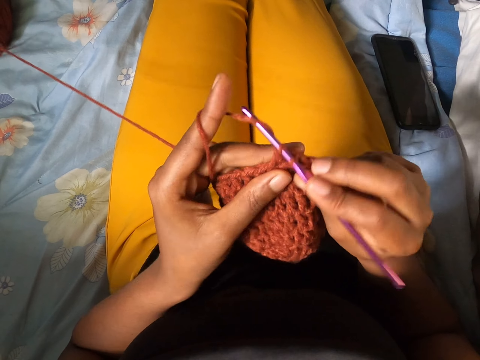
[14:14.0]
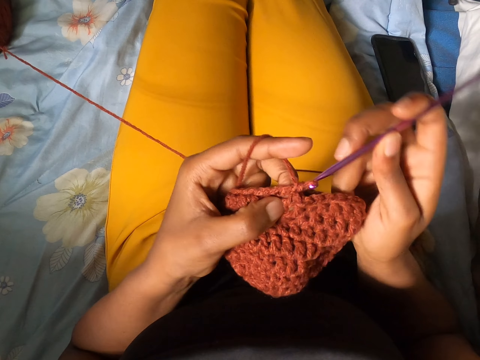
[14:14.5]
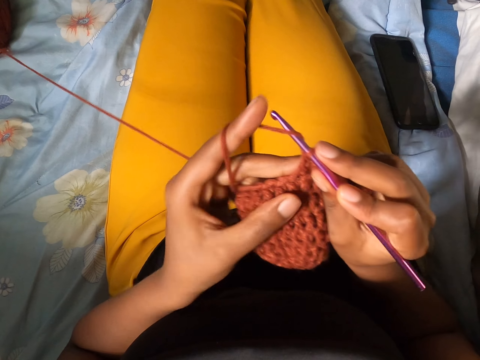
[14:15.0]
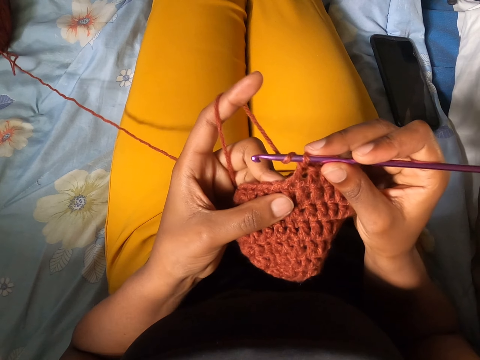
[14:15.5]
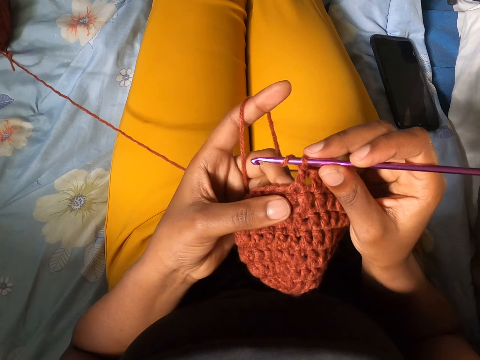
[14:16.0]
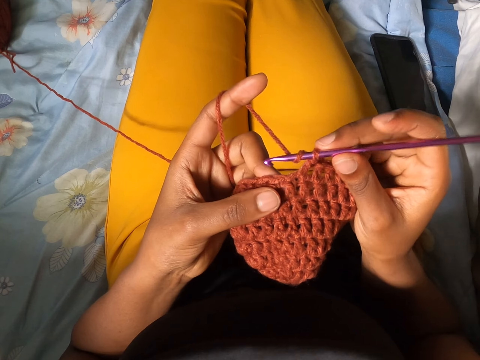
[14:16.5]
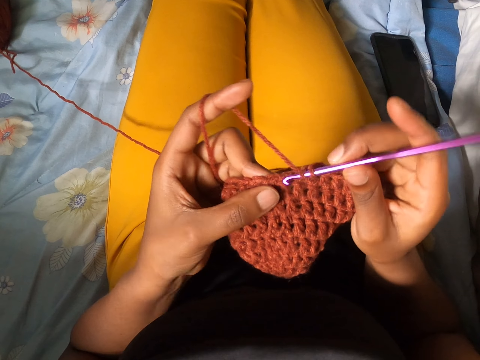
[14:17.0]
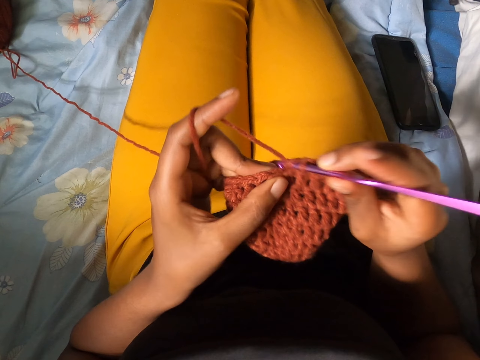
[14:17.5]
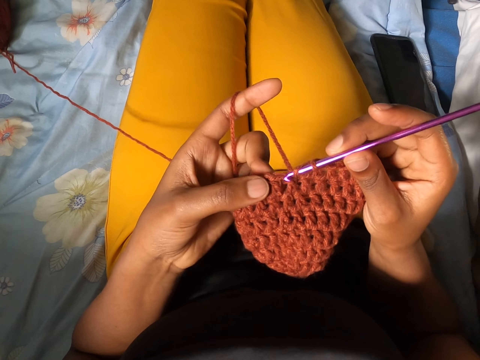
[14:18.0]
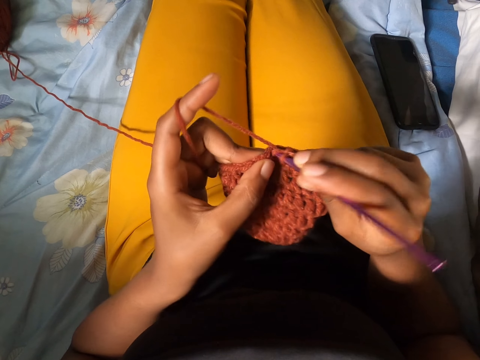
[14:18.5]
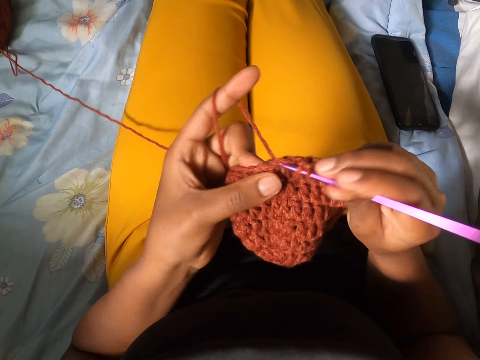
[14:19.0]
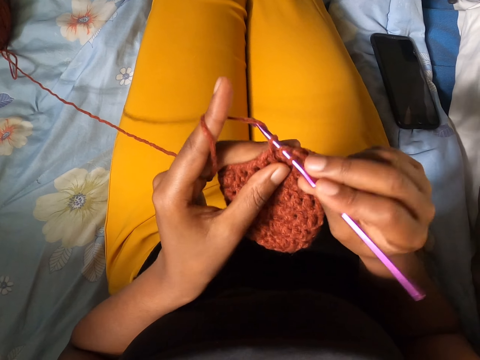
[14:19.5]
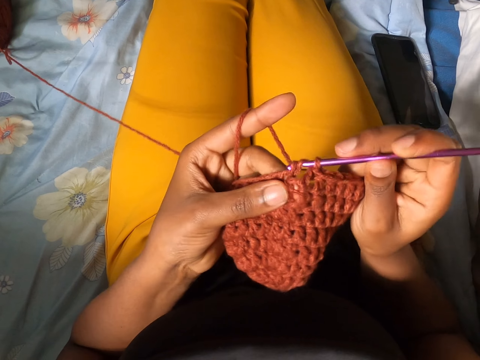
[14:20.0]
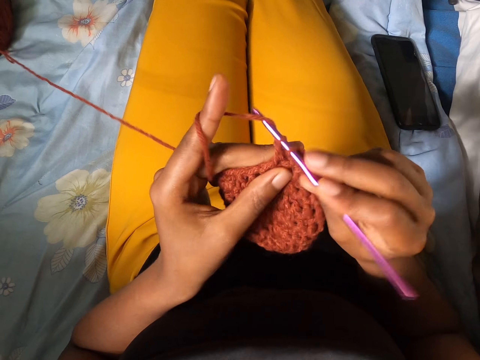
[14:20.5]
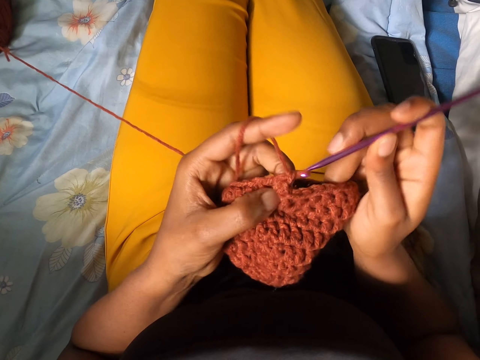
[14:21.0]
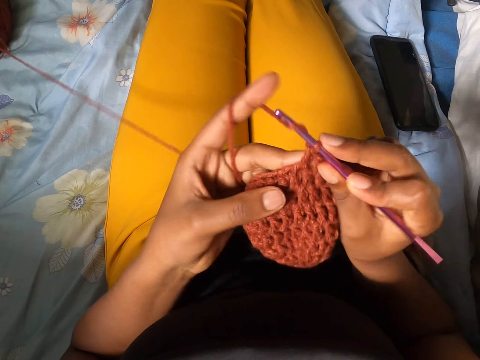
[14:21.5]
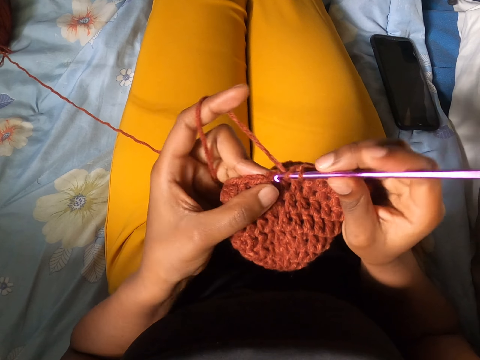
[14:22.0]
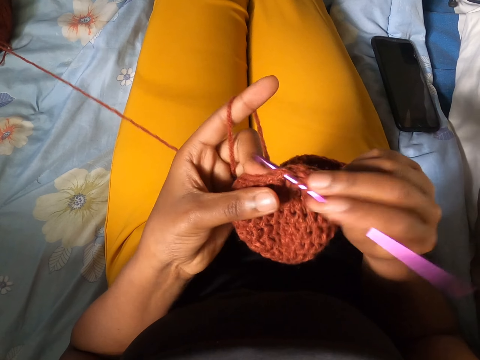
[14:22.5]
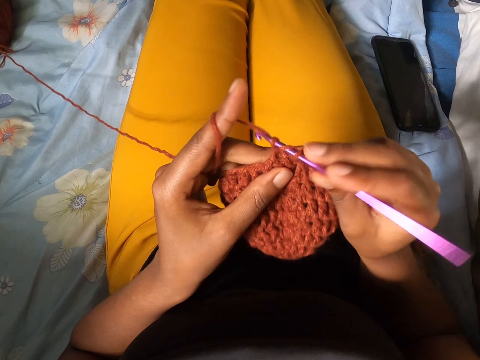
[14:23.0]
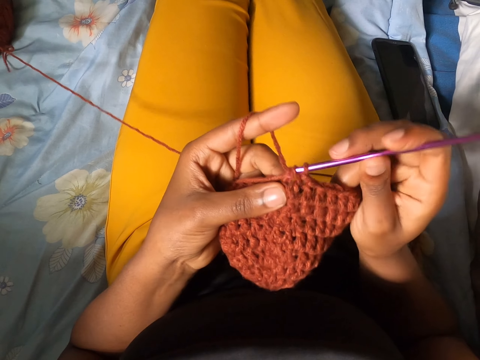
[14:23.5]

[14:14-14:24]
The camera wearer stops knitting. They knit with yarn and a needle.

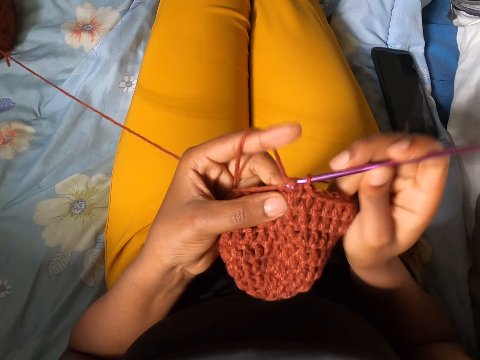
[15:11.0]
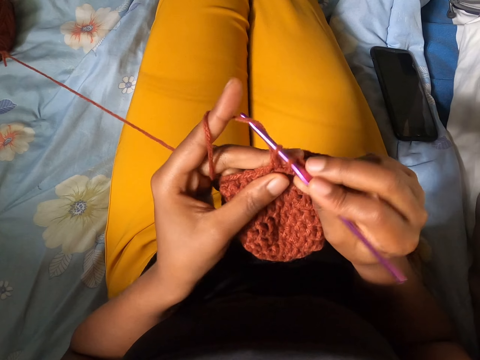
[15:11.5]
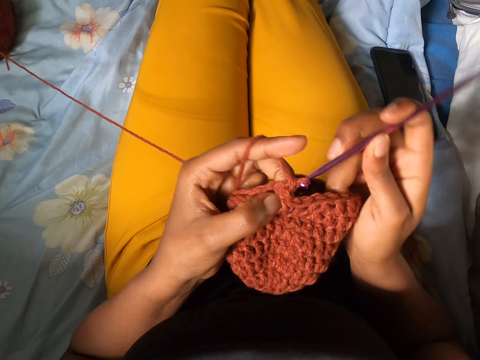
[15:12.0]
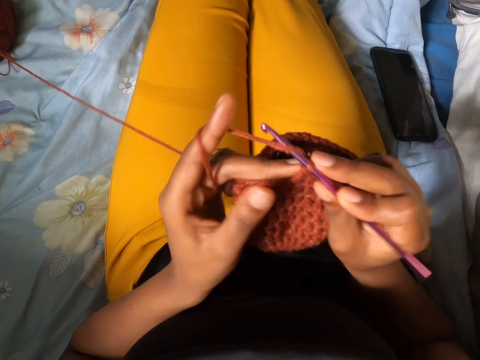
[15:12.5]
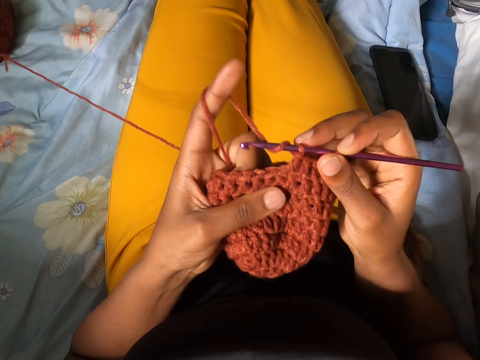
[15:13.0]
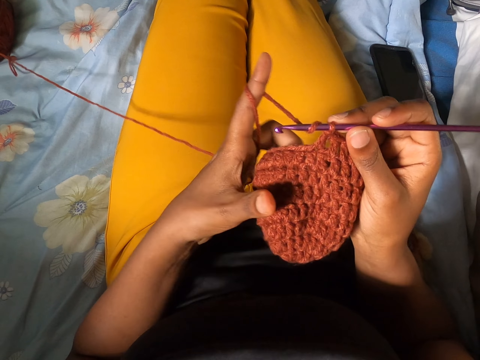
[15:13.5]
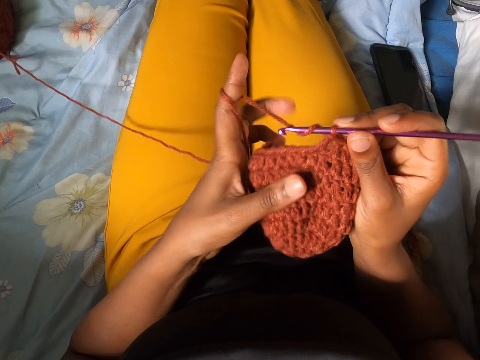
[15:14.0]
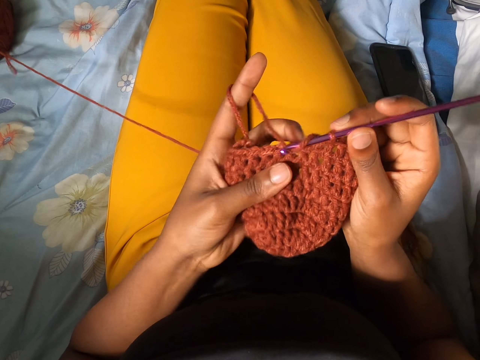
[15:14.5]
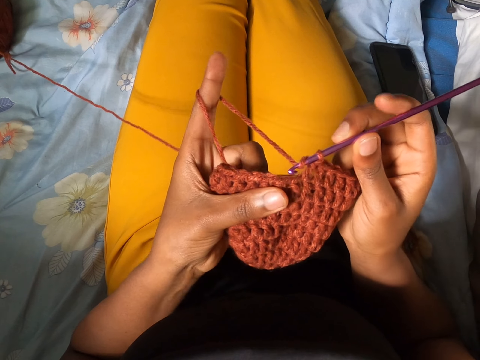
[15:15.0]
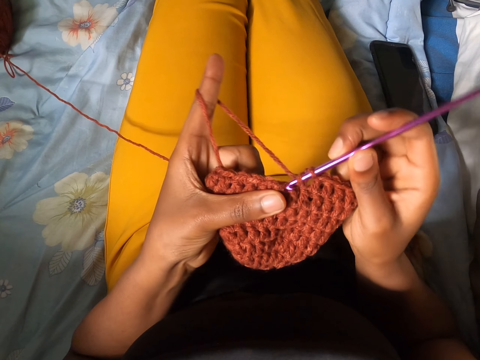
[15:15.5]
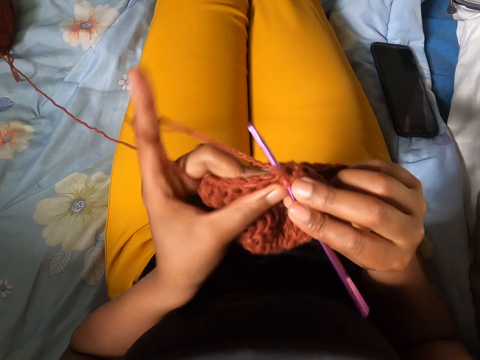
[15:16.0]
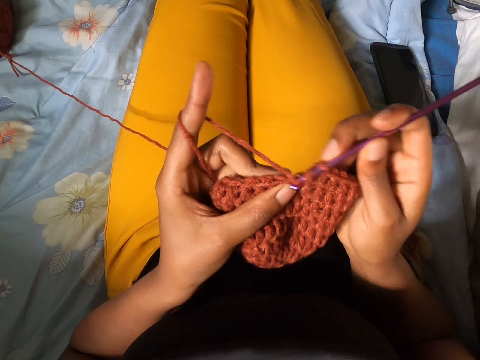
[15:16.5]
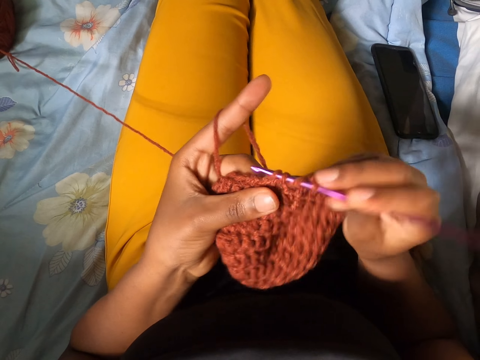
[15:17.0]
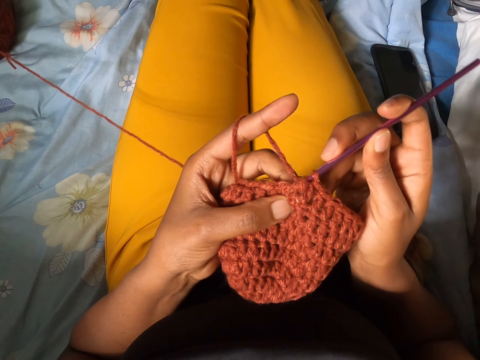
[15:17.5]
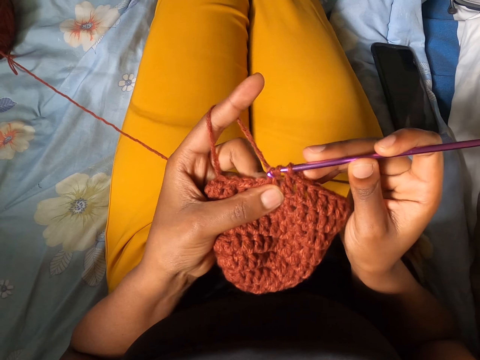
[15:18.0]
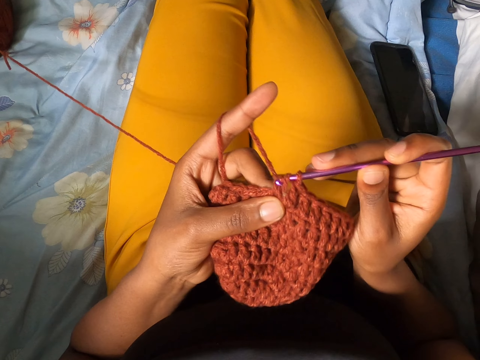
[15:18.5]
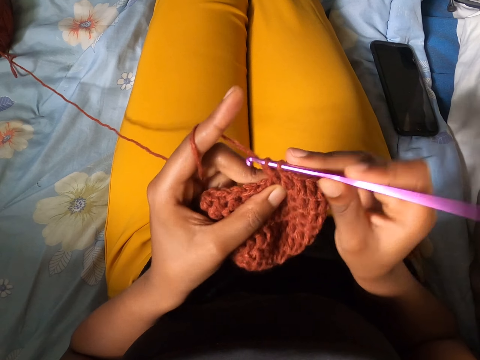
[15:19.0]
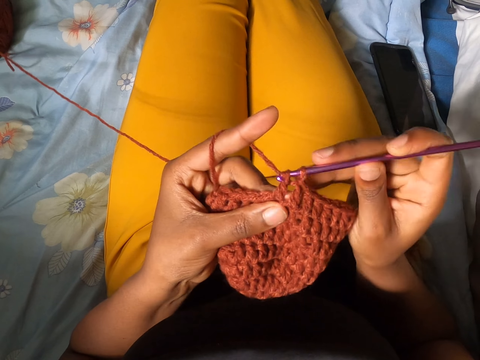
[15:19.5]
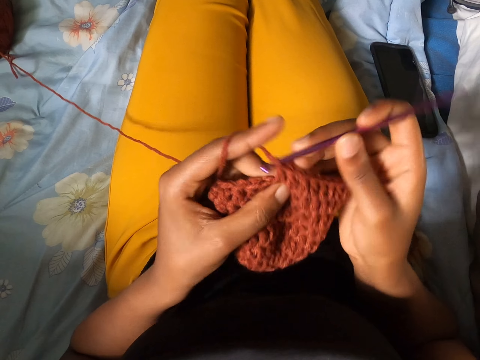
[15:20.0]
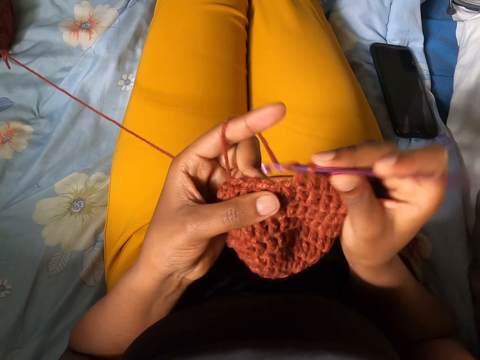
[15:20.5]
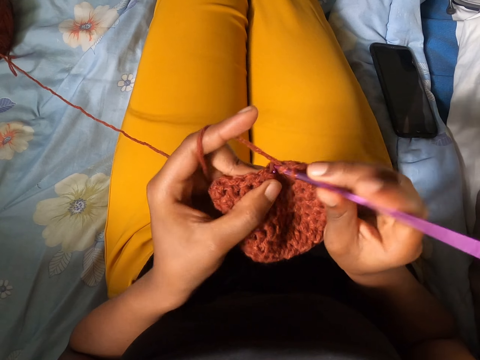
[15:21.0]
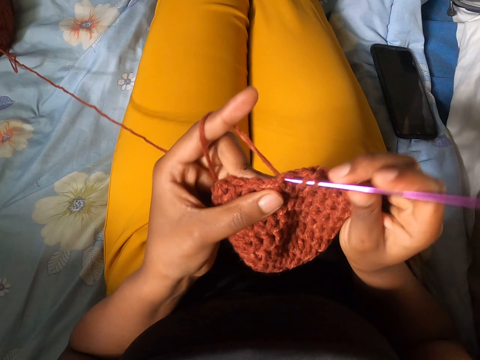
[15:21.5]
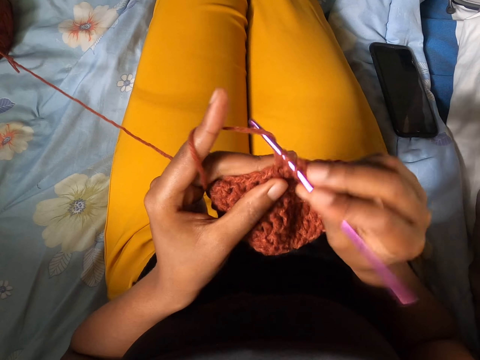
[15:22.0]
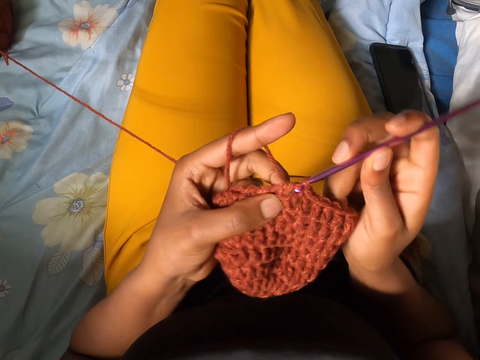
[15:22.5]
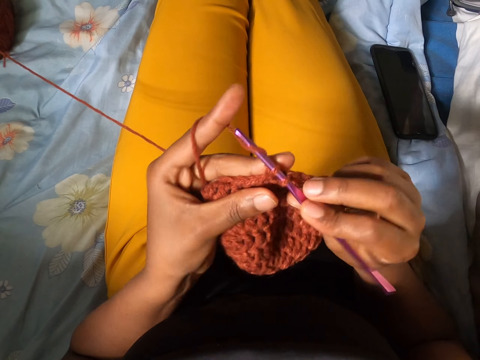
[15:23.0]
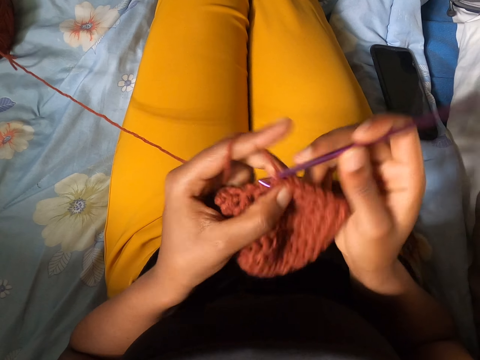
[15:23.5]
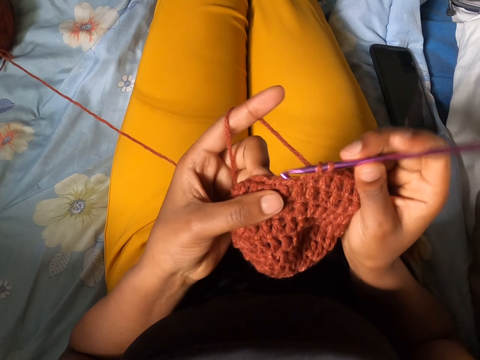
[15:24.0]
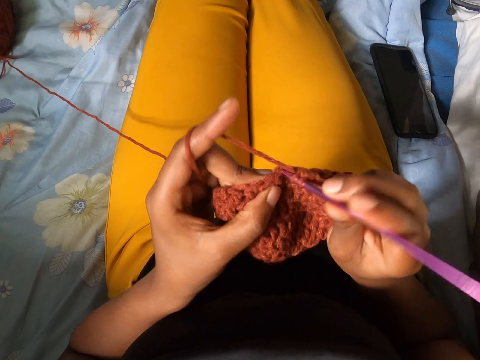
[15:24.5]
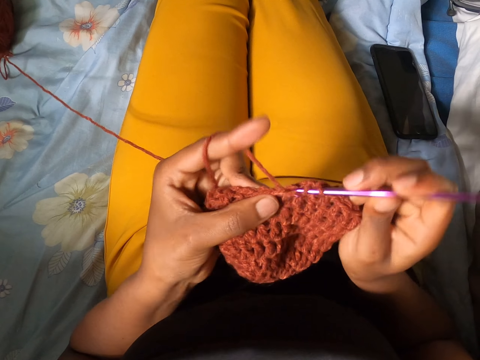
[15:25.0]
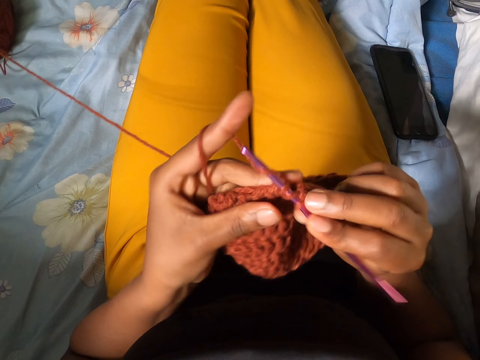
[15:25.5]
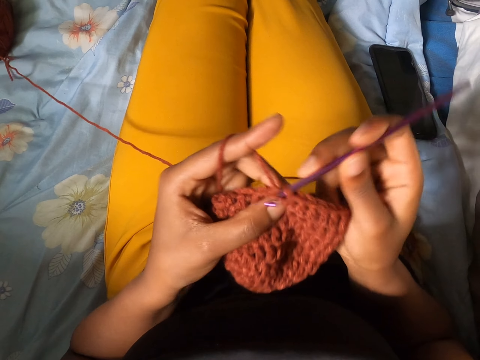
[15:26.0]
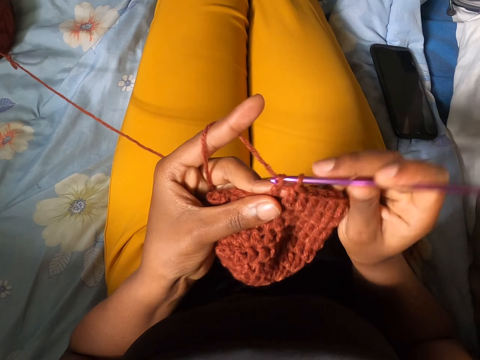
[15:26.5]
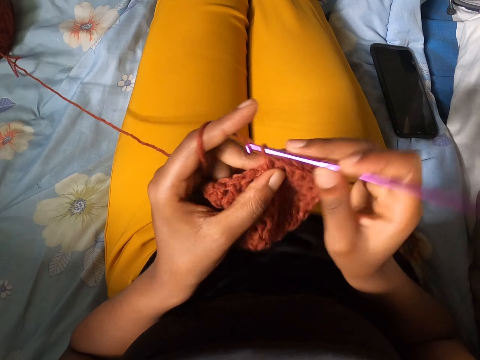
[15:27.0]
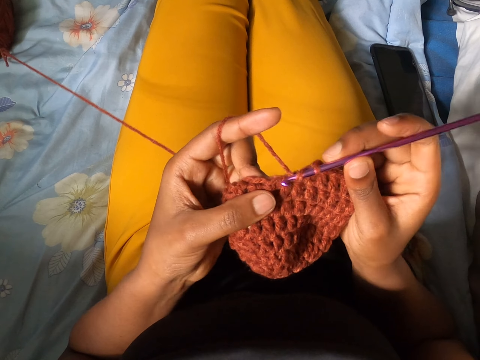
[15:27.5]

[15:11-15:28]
The camera wearer adjusts the craft with her left hand. She crochets yarn with the crochet hook in her right hand.
